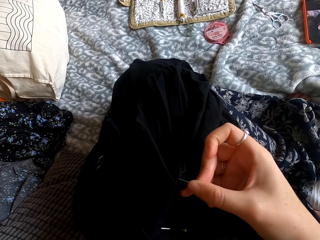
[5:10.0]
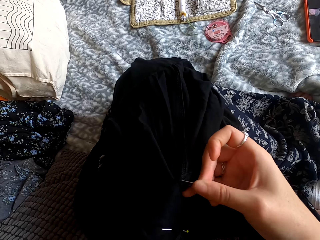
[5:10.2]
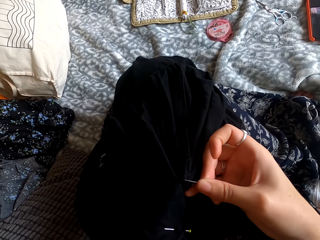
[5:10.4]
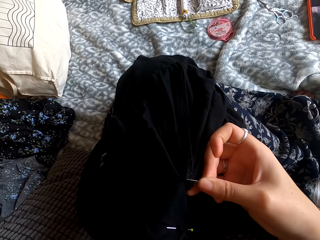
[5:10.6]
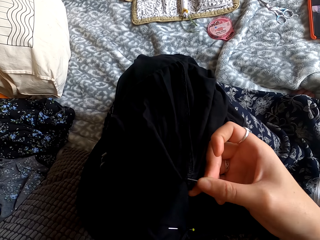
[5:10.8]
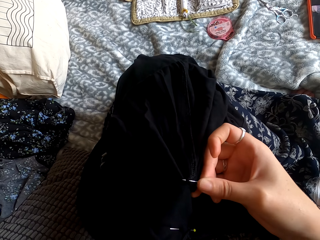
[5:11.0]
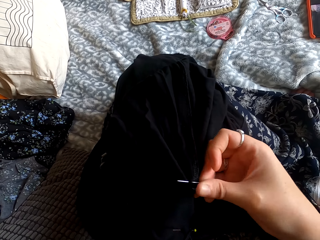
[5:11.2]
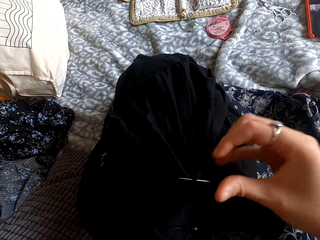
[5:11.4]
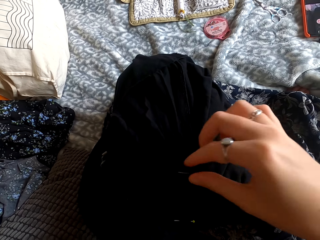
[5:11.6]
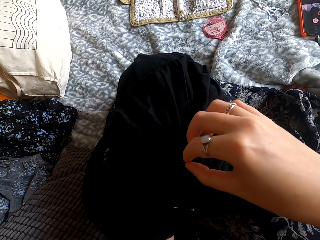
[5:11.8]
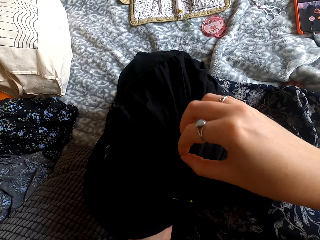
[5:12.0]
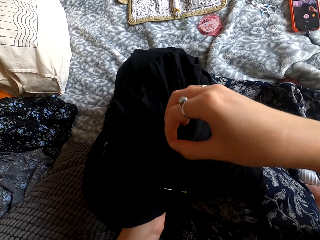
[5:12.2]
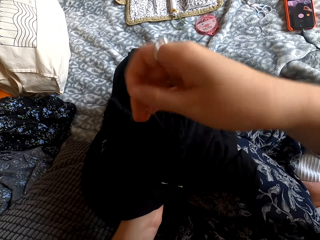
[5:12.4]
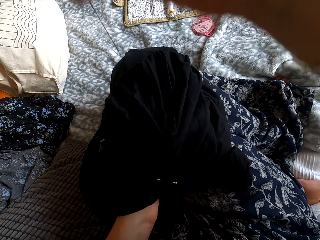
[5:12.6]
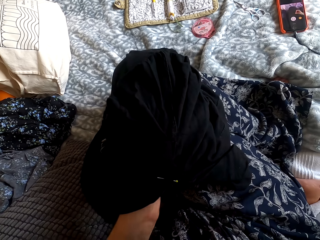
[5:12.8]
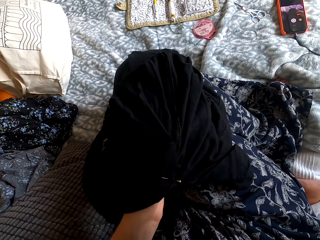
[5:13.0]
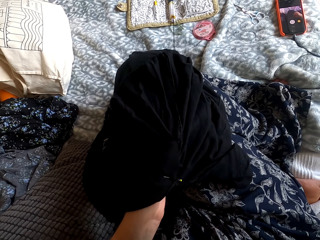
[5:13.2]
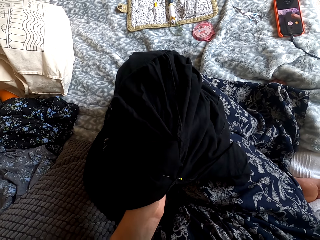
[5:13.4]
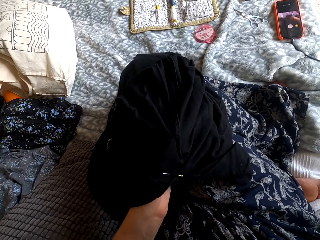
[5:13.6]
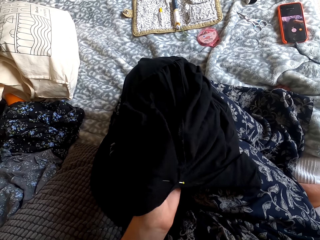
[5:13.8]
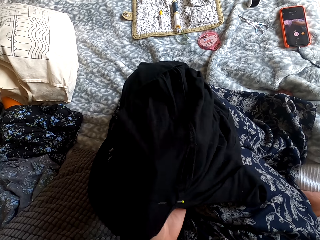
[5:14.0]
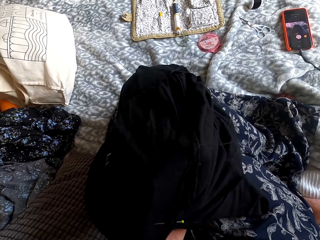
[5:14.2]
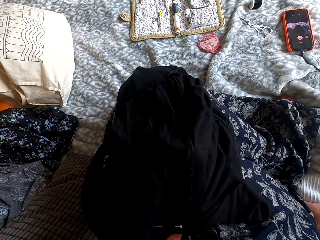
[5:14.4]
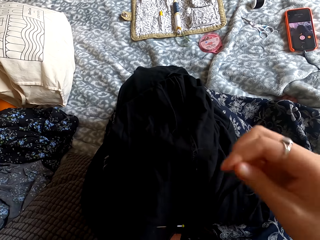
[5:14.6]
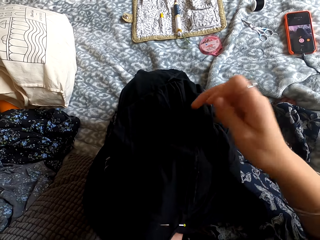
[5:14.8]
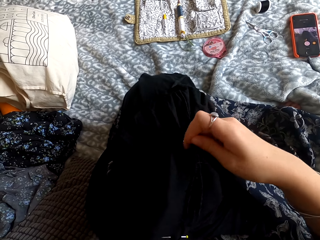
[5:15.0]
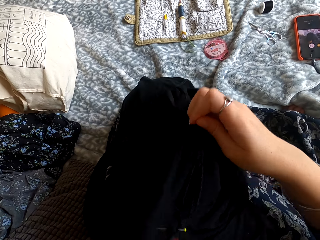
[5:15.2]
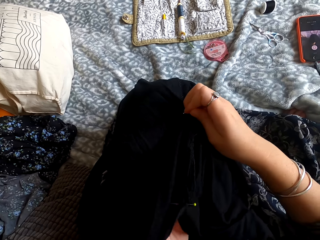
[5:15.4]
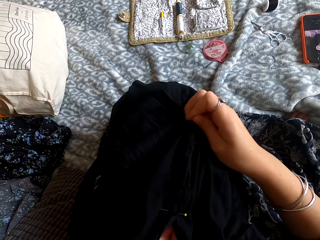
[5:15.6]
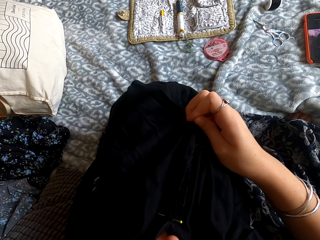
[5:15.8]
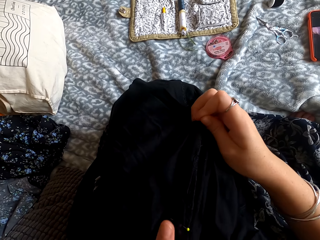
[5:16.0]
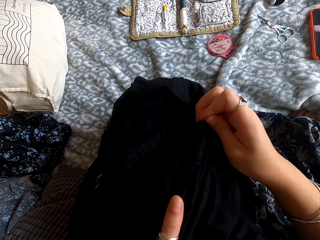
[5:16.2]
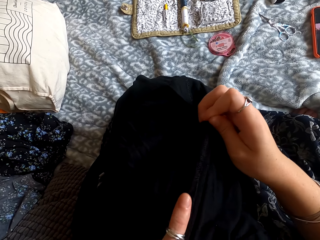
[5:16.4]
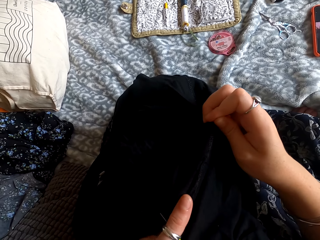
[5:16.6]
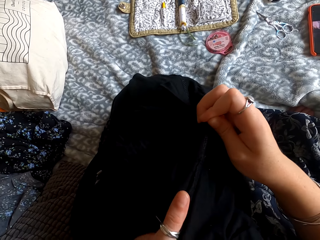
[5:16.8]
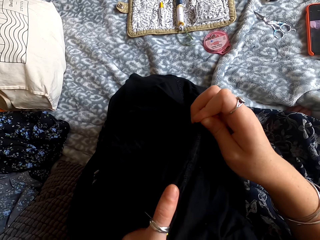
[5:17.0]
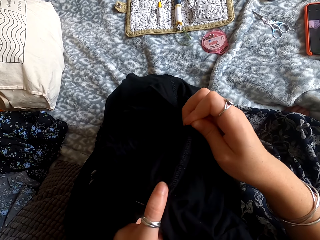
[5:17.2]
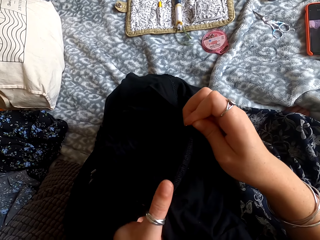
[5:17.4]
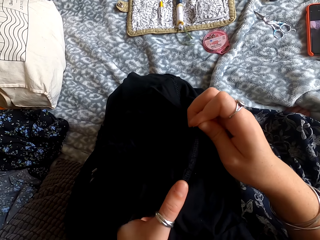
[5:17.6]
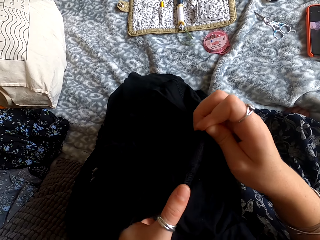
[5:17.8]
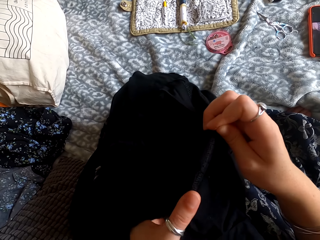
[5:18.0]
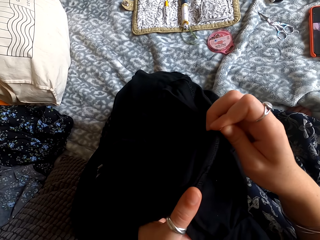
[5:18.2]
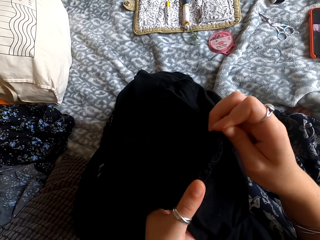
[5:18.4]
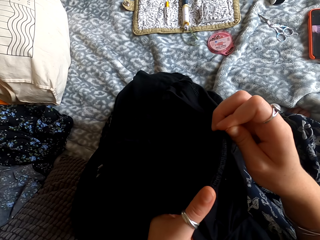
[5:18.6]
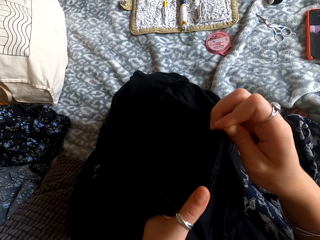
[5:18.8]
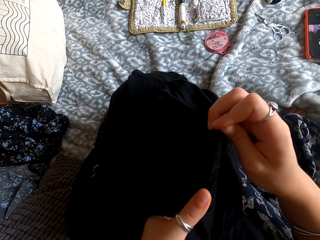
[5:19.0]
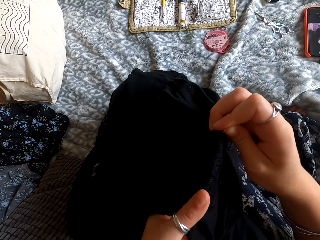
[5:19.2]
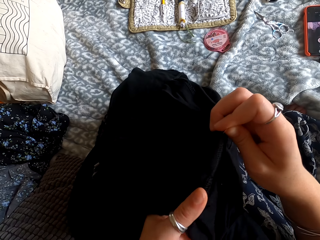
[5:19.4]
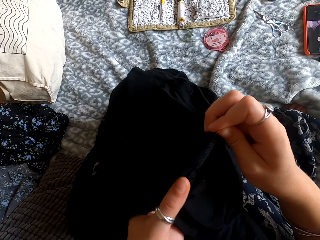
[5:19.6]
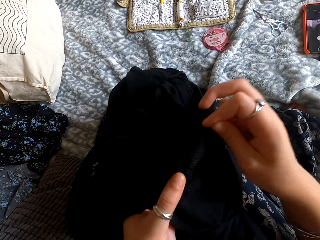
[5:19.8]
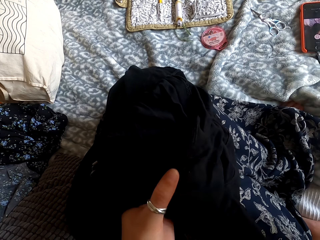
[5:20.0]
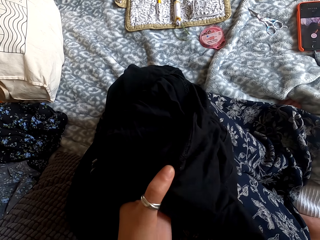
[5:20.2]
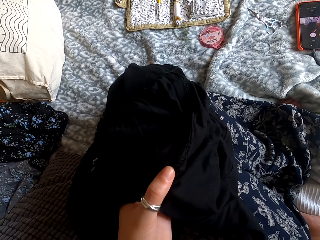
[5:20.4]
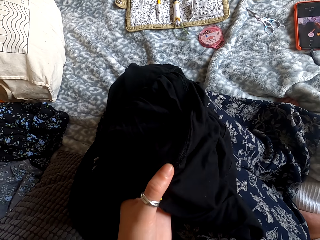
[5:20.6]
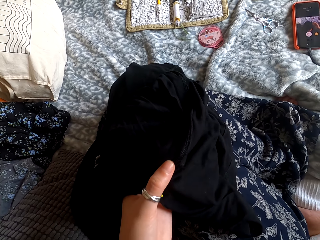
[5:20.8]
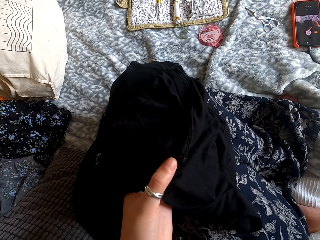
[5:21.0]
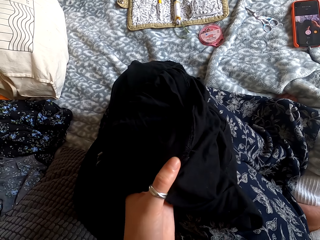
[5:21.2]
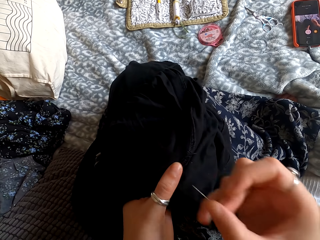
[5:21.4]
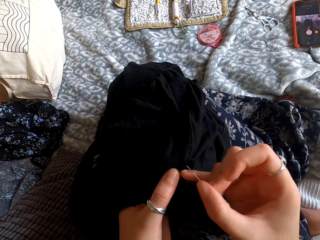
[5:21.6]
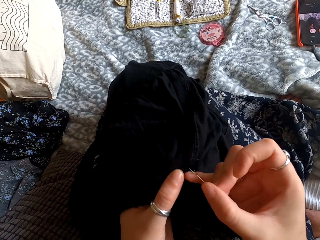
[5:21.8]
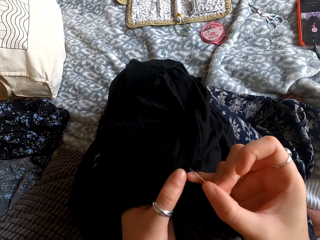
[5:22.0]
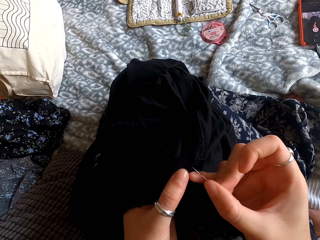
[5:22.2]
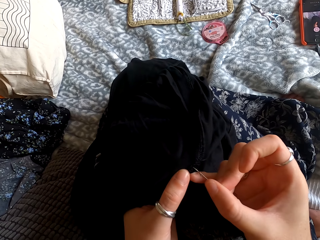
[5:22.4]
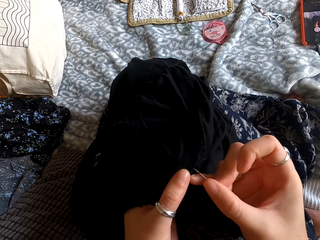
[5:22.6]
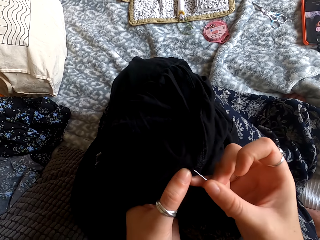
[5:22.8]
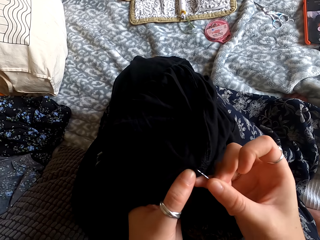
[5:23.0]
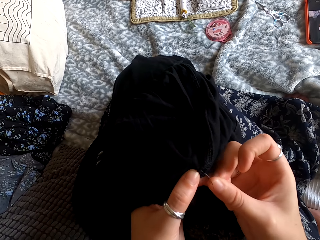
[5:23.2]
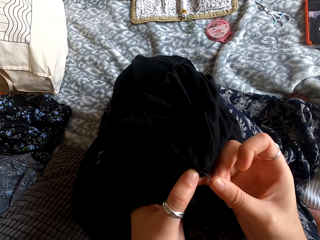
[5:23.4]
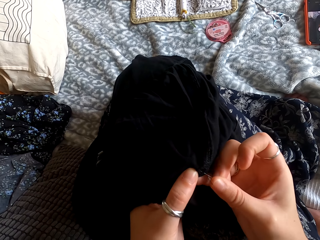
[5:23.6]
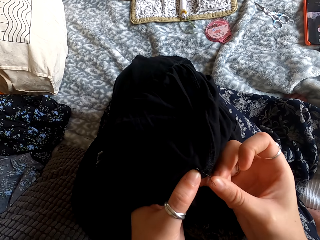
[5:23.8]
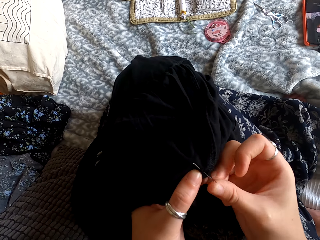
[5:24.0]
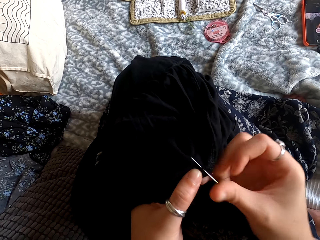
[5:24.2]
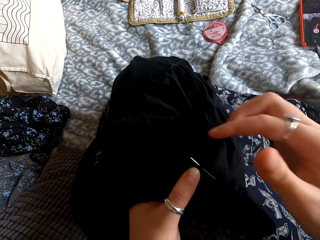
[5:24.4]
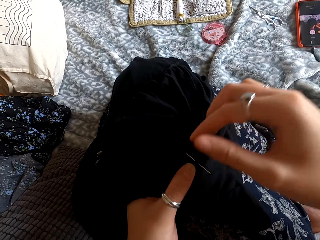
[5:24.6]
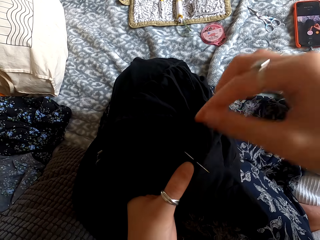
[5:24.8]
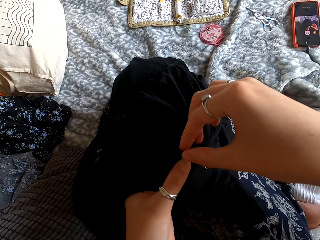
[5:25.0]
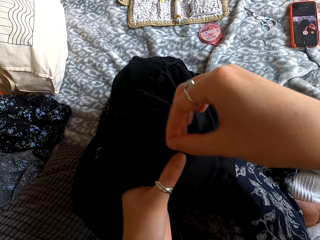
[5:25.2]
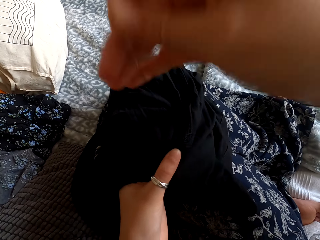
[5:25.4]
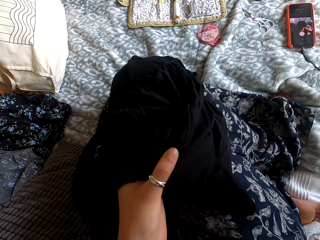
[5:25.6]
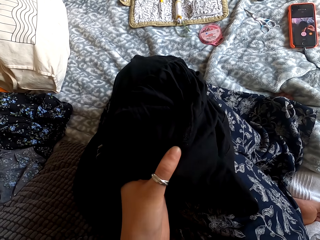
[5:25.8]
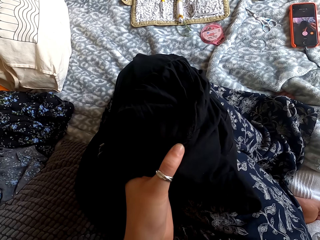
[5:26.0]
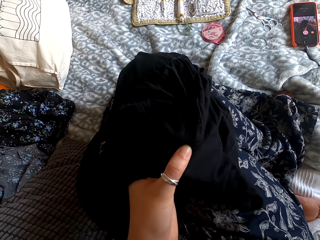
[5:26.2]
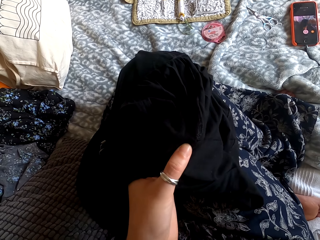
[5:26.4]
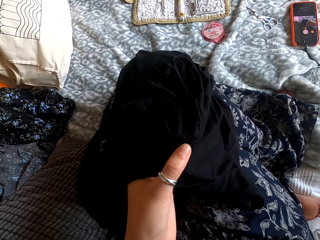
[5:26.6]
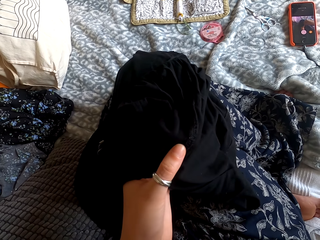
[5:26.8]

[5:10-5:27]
The camera wearer aligns the cloth. They sew the cloth.

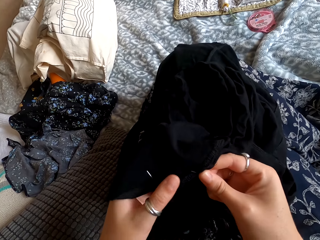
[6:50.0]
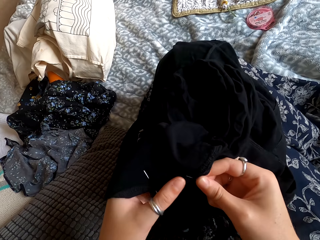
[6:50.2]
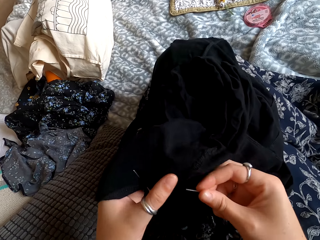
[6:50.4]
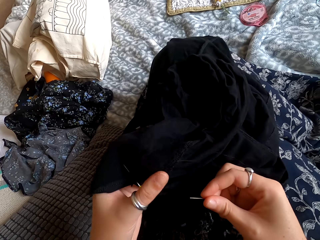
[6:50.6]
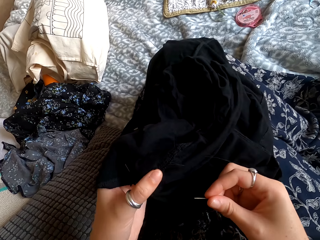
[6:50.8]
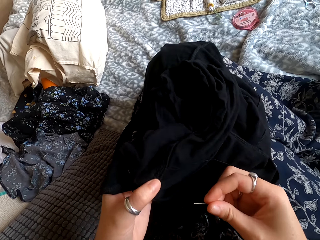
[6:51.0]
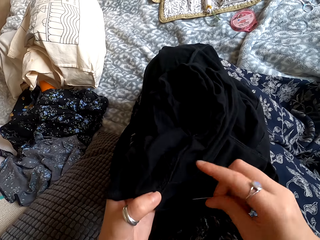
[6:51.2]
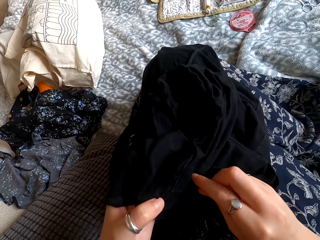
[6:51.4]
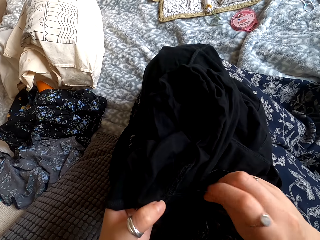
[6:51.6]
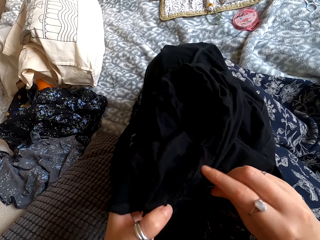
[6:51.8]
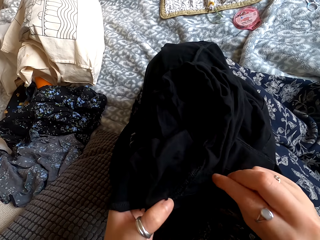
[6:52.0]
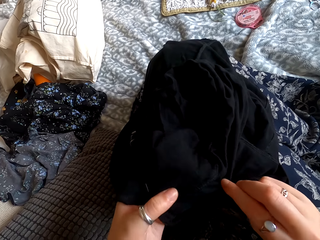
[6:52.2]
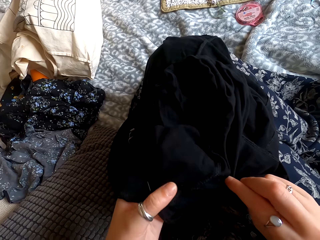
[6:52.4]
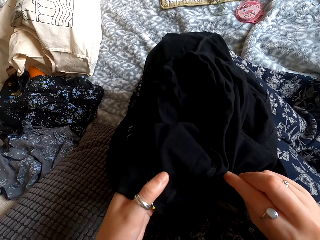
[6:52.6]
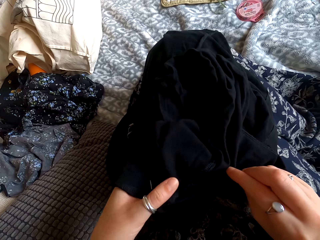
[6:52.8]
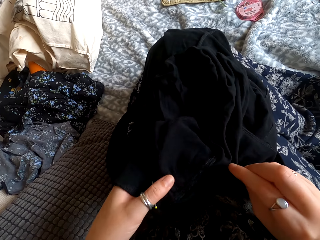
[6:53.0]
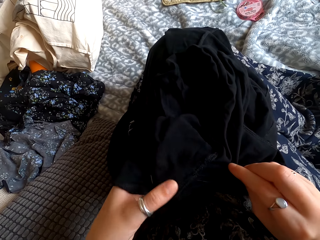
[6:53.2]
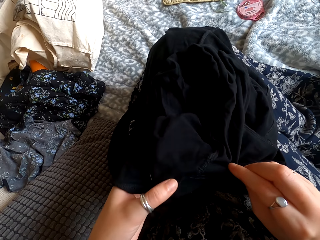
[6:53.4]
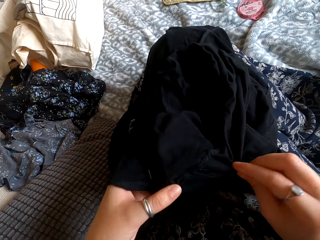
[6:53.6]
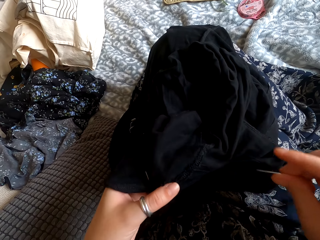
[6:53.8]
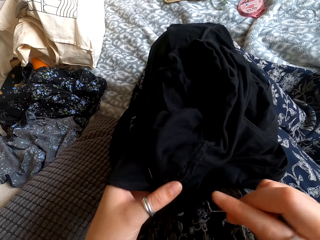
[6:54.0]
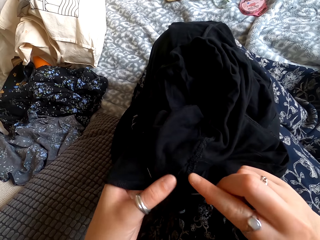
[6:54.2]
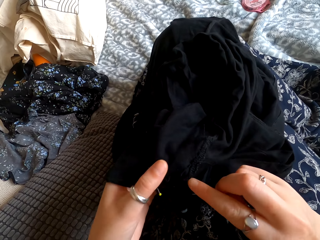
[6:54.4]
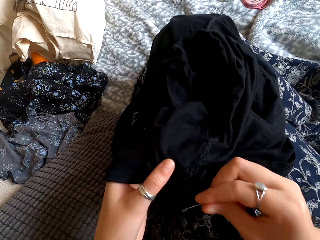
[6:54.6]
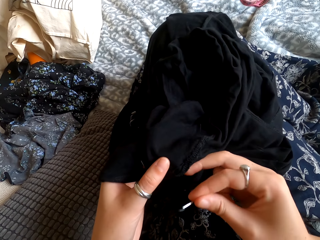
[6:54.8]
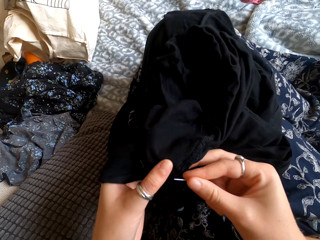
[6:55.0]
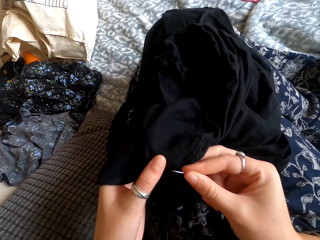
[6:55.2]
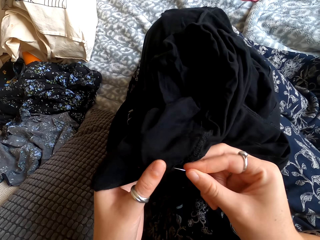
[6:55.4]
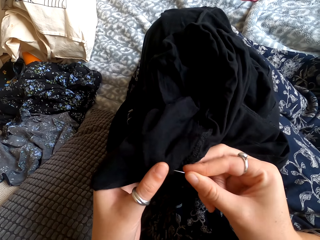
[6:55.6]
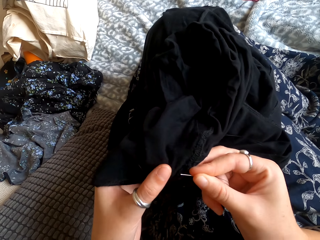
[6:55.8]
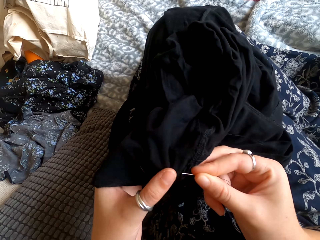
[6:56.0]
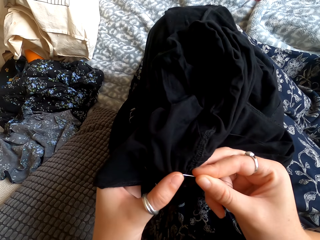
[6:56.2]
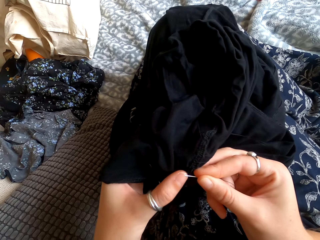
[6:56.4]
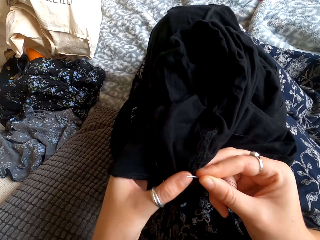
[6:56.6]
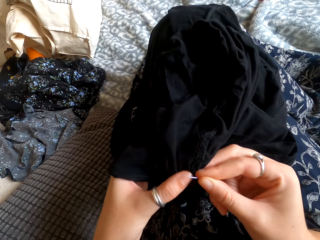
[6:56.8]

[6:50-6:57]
The camera wearer aligns the cloth.
